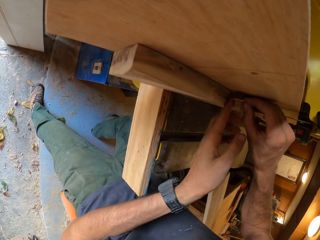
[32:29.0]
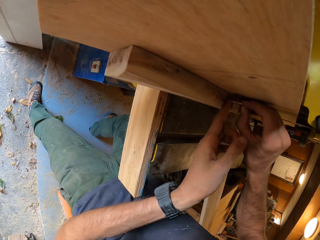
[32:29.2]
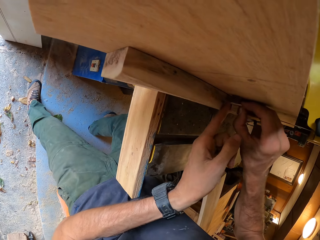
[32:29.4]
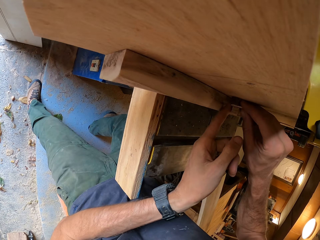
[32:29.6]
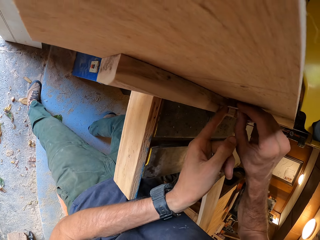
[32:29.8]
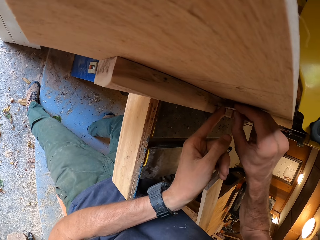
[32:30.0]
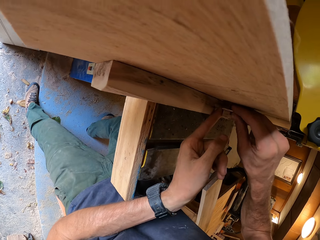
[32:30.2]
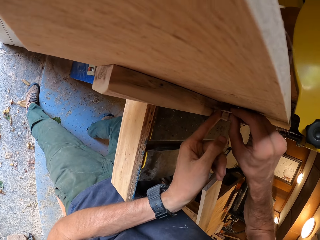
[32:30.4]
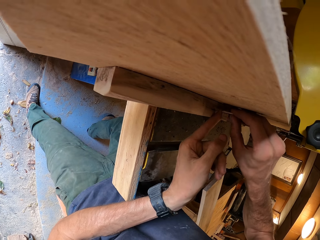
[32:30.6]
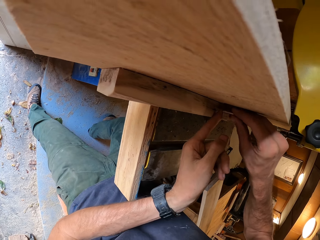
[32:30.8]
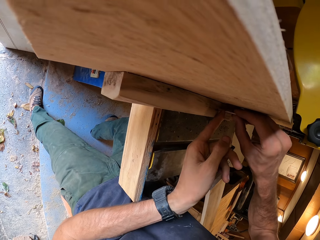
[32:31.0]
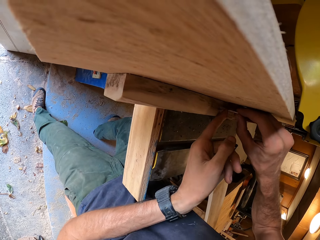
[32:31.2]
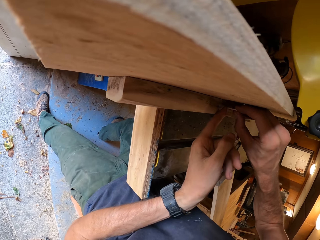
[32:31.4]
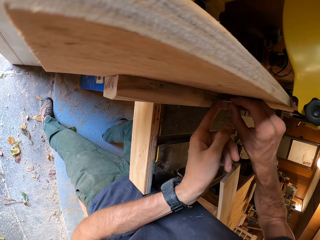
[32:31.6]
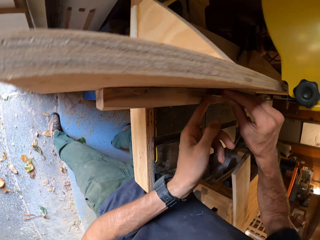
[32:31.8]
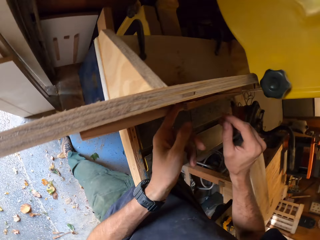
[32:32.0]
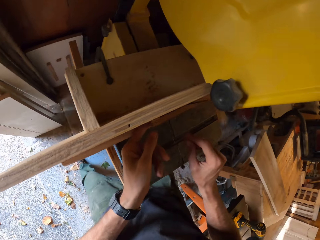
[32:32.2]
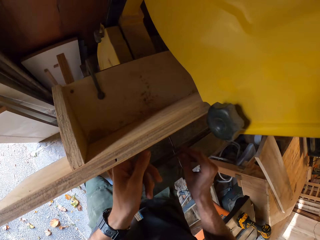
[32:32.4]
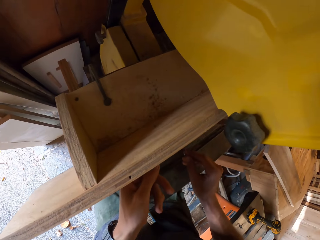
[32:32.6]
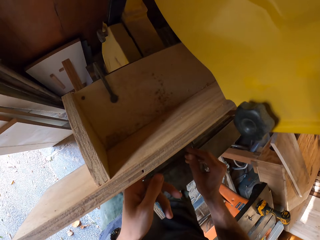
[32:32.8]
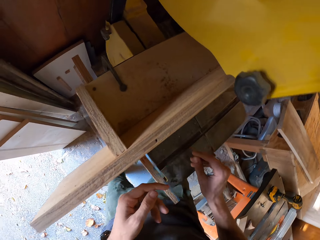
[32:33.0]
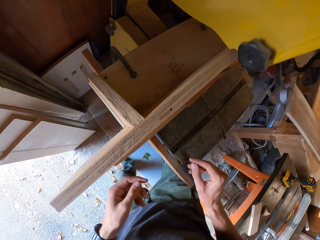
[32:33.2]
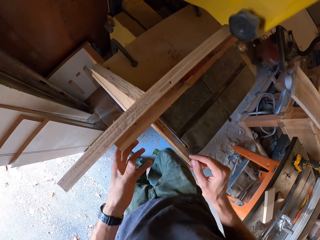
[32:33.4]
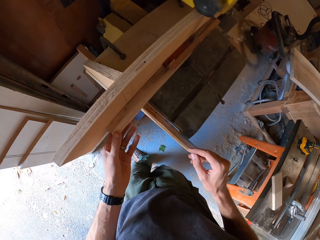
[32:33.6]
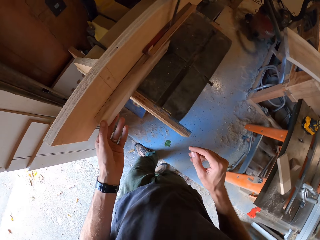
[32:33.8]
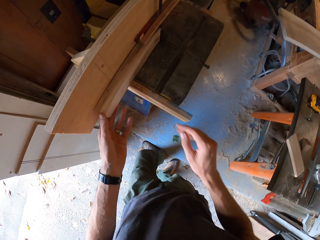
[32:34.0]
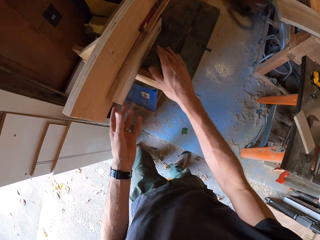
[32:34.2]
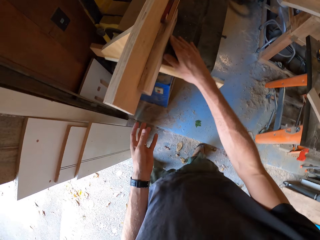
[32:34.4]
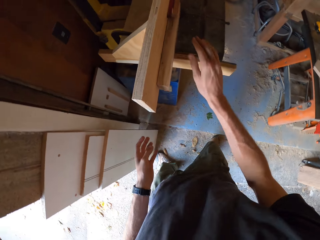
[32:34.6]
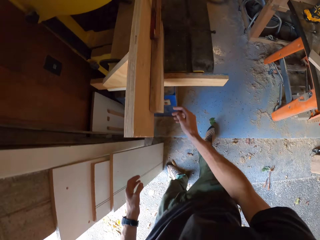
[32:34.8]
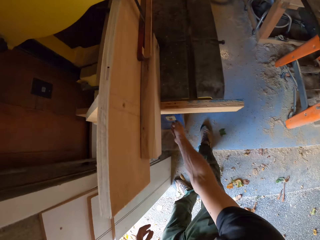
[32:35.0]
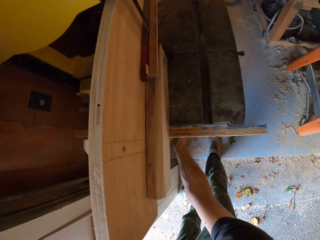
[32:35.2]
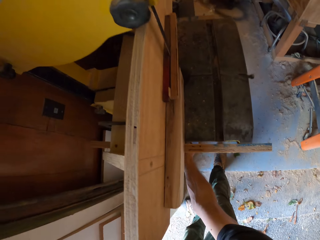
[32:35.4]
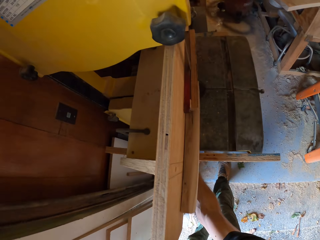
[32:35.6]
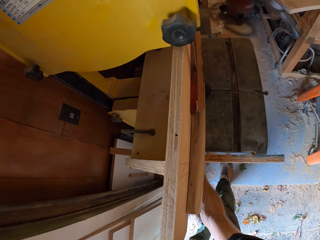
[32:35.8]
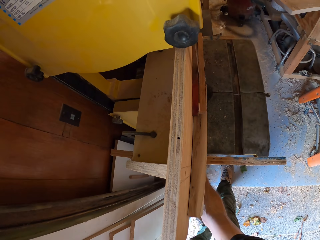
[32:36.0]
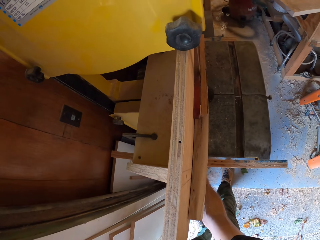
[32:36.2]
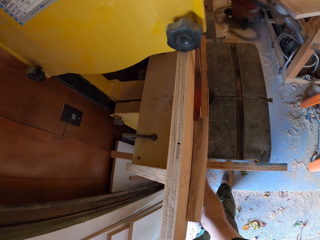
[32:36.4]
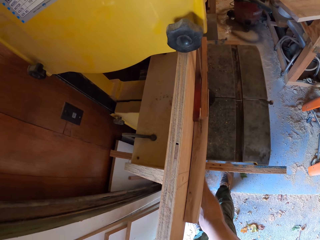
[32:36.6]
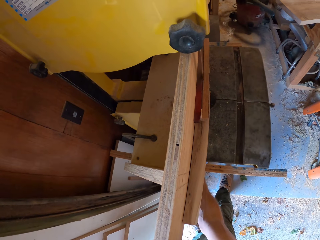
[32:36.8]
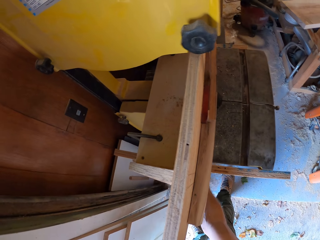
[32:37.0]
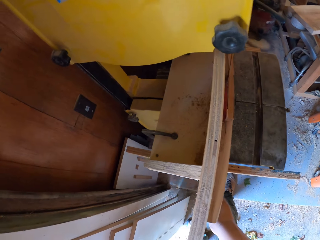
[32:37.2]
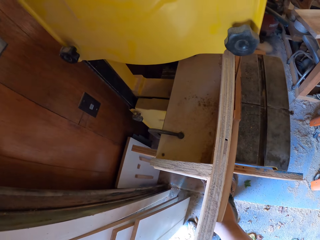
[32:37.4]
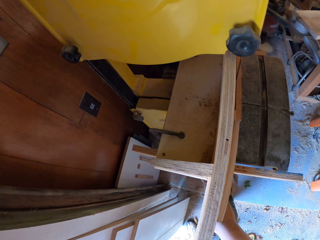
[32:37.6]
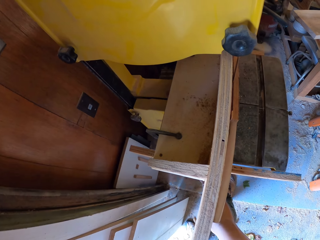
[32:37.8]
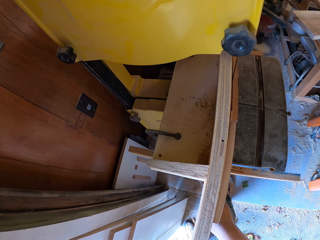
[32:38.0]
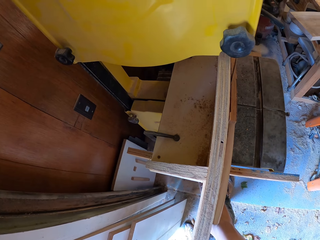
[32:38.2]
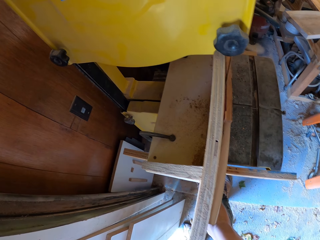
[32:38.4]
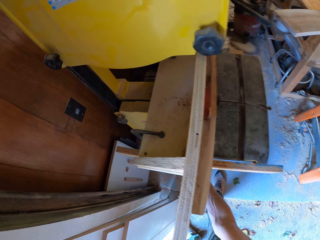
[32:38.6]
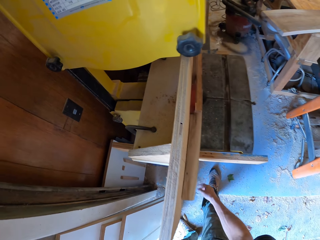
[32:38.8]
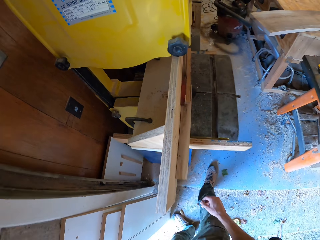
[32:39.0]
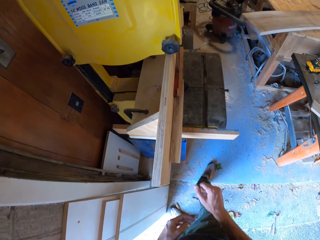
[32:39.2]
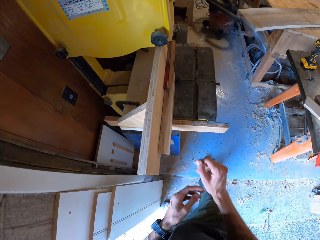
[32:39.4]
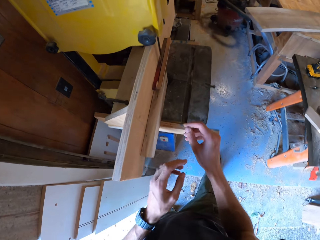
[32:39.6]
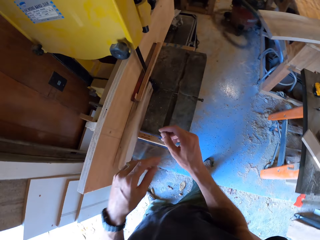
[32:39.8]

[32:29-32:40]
The camera wearer turns on the machine.

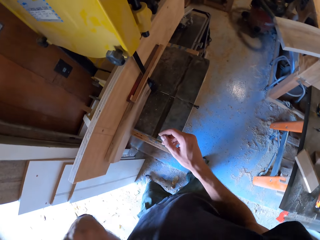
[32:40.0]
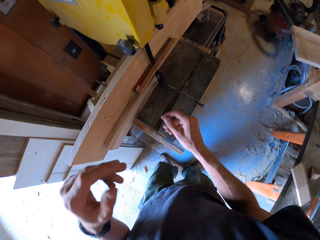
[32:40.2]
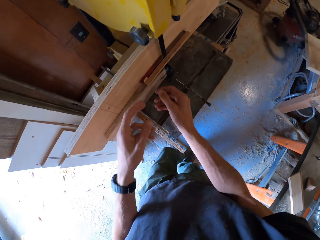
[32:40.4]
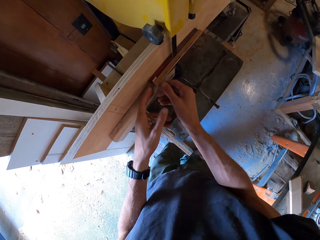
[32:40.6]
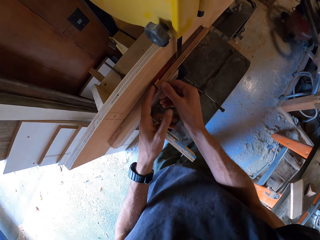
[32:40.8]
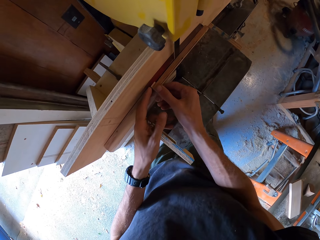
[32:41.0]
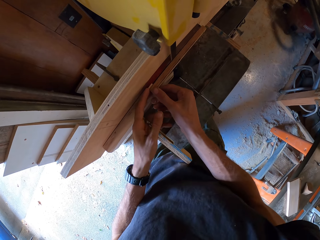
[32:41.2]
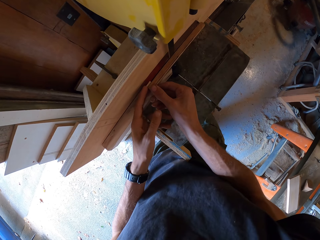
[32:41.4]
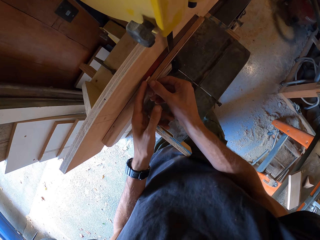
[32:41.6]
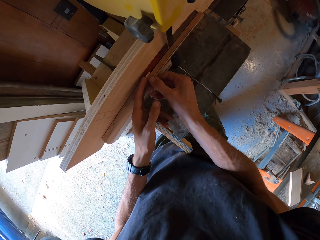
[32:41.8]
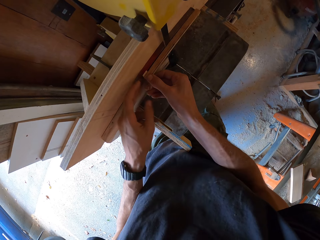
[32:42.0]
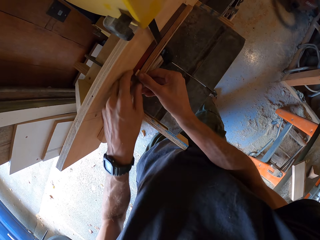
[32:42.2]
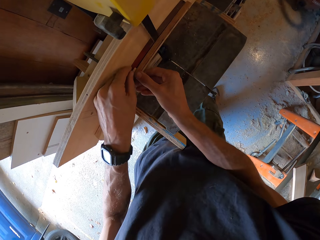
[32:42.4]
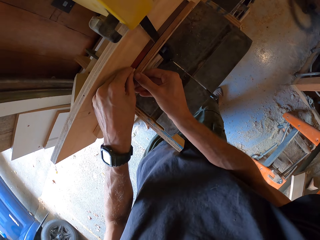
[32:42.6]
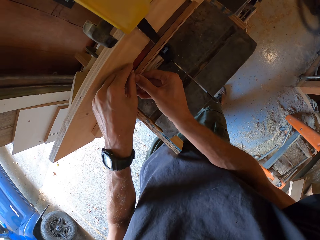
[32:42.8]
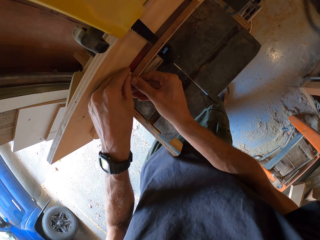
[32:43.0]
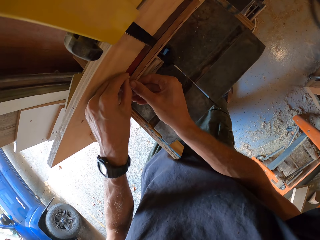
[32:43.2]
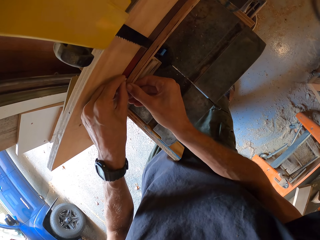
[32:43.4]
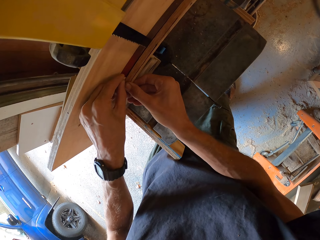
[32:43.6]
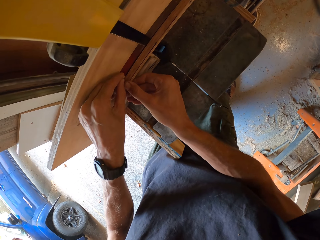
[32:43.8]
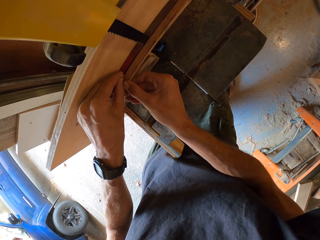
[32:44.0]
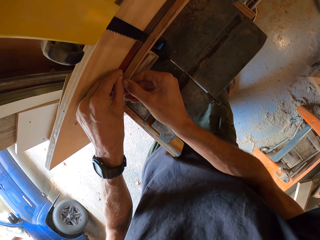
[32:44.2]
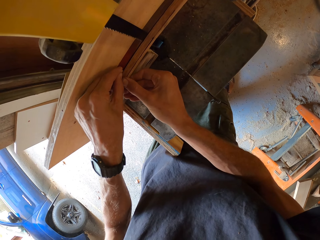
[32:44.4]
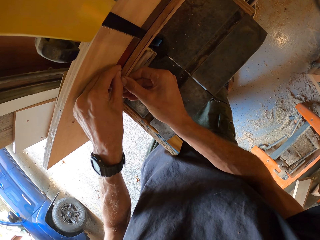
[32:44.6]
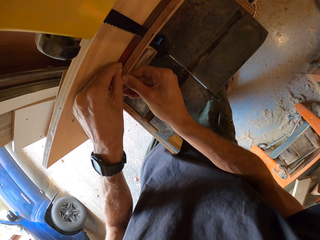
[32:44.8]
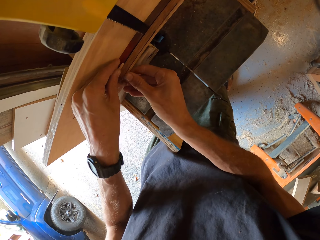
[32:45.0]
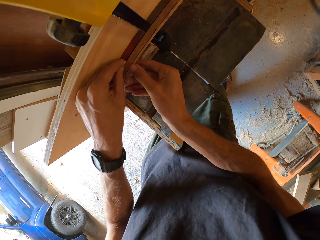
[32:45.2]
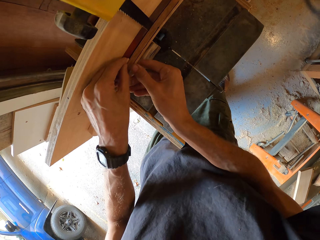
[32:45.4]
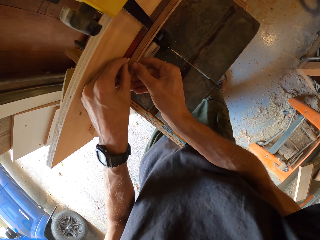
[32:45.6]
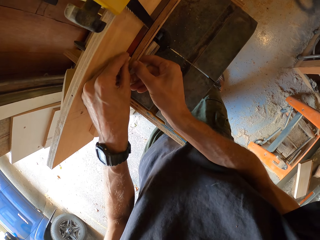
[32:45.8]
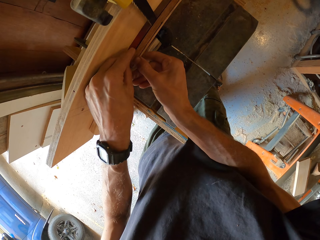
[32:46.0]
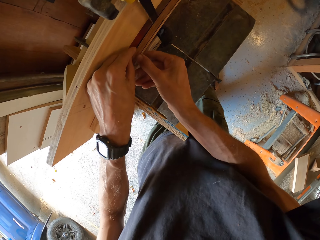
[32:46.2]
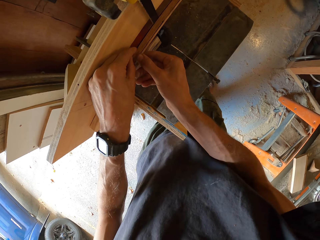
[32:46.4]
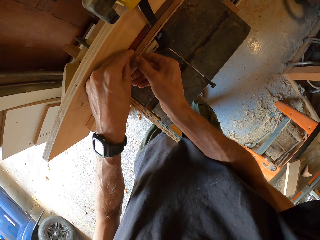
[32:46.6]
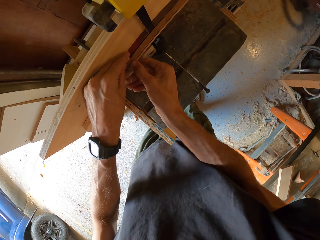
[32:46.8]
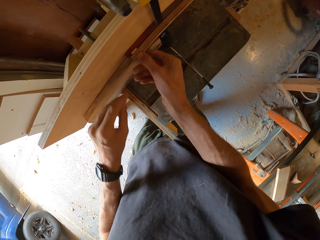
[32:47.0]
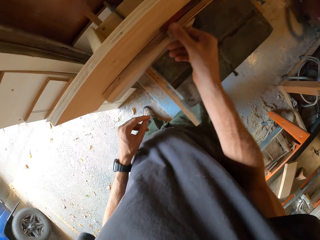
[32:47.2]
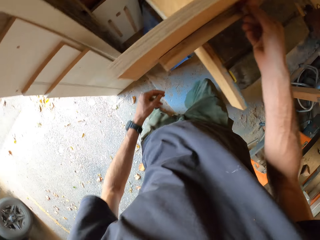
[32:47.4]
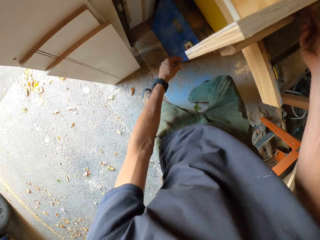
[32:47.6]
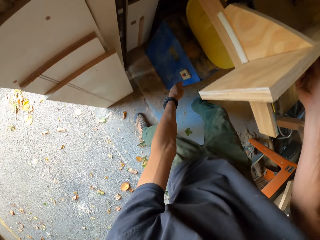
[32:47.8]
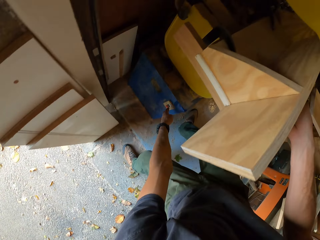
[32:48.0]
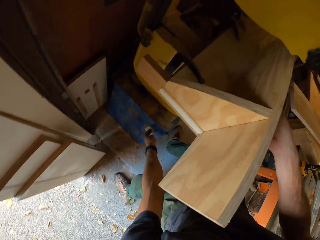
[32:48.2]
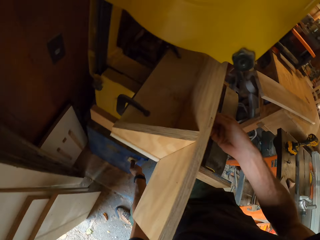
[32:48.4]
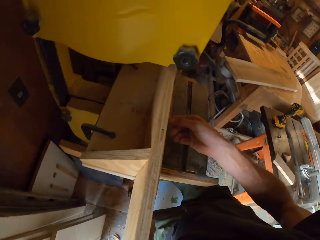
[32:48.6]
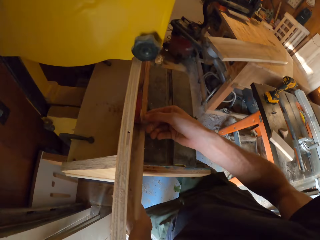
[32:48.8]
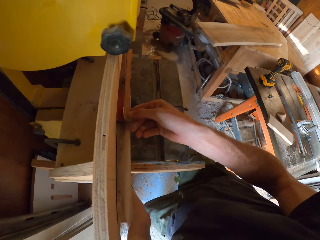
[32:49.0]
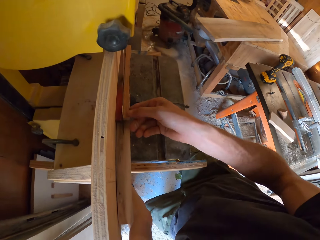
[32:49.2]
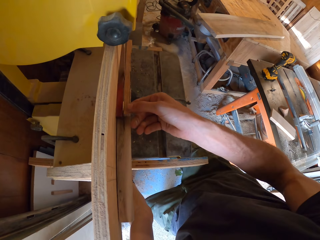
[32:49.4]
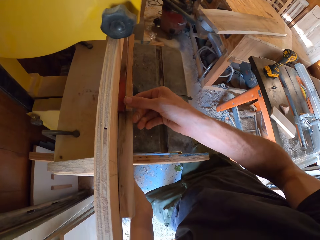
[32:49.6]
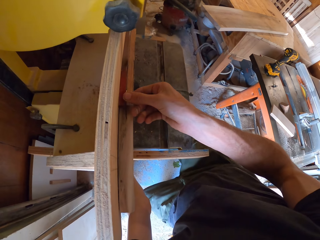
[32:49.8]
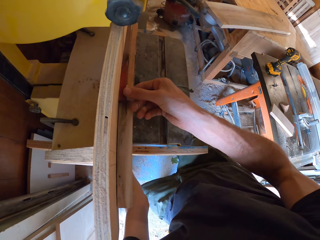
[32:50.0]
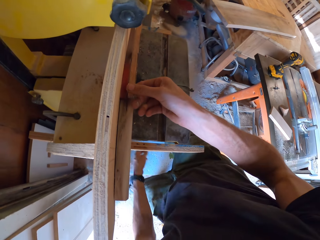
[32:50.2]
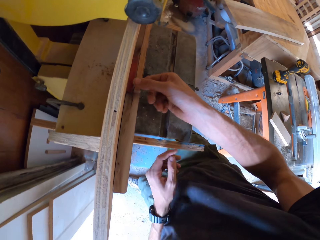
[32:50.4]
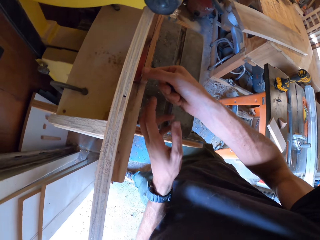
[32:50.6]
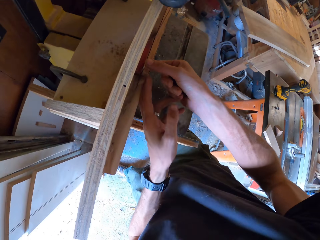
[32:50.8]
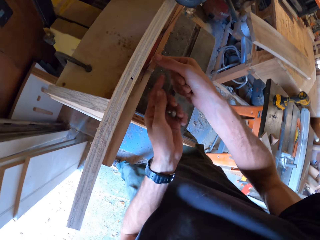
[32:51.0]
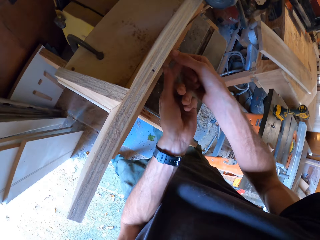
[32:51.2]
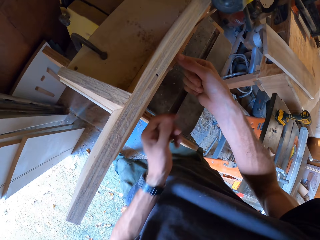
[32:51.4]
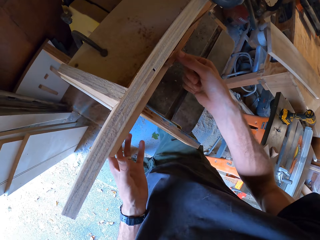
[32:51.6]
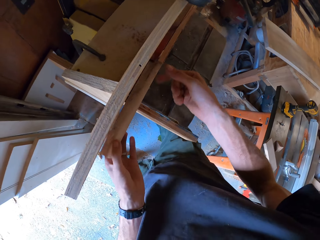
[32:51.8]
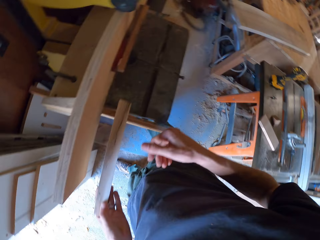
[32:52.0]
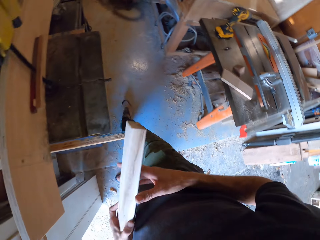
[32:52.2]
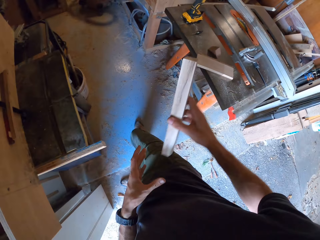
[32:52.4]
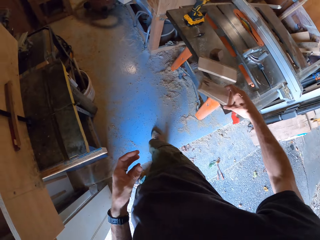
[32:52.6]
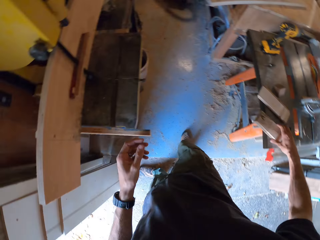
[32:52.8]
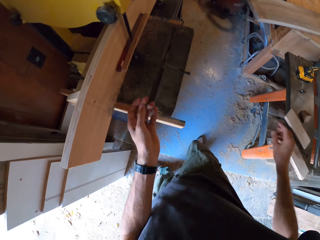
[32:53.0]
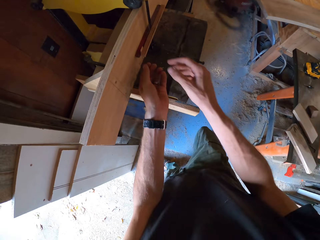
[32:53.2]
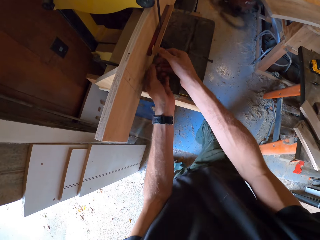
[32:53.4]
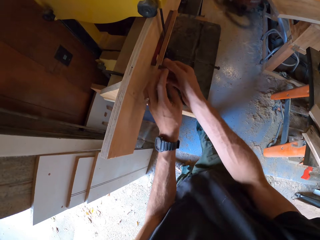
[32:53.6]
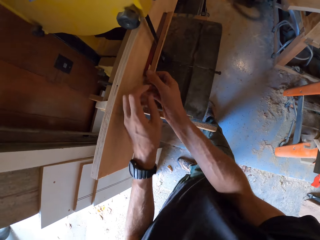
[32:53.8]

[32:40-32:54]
The camera wearer fixes the piece of wood. He touches a blue machine on the ground with his left hand. He adjusts the machine. He touches the wooden structure with his left hand. He adjusts the piece of wood. He takes off another piece of wood from the wooden structure with his left hand and passes the wood to his right hand. He drops the wood in his right hand on another work table. He continues to fix the small piece of wood to the wooden structure with both hands.
